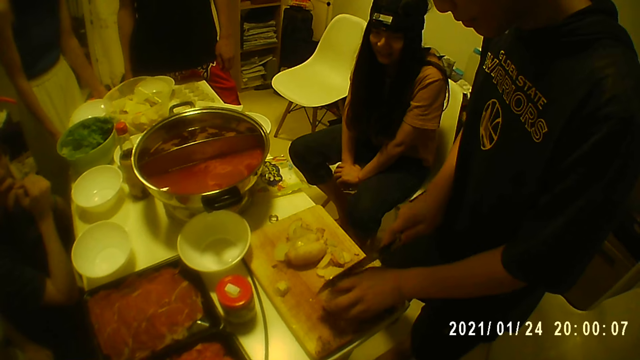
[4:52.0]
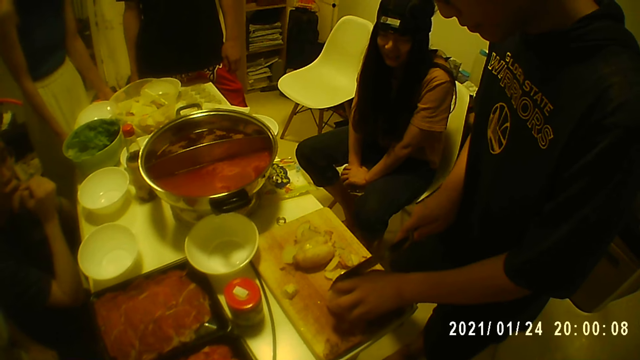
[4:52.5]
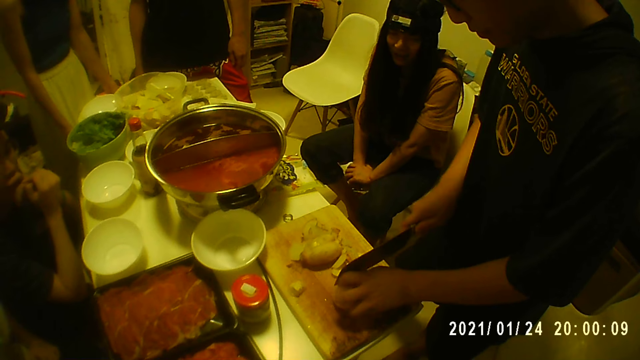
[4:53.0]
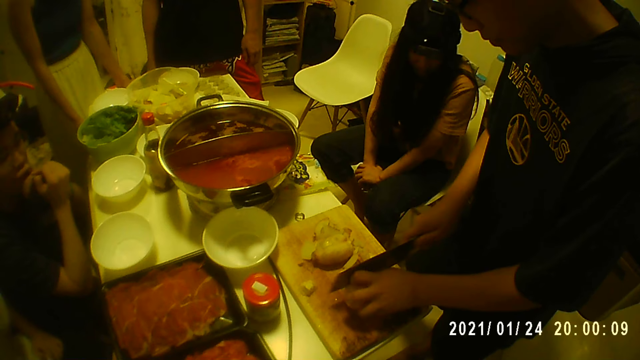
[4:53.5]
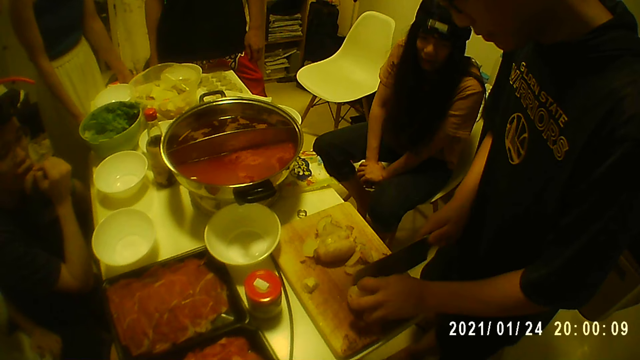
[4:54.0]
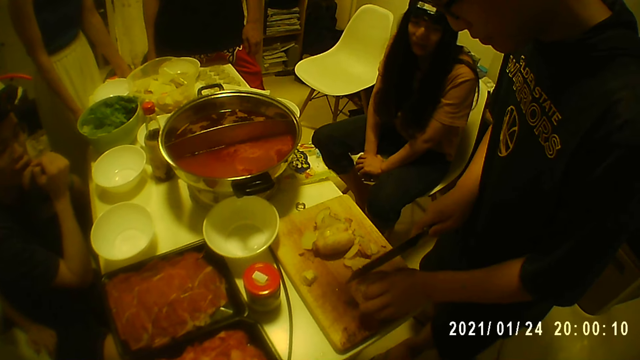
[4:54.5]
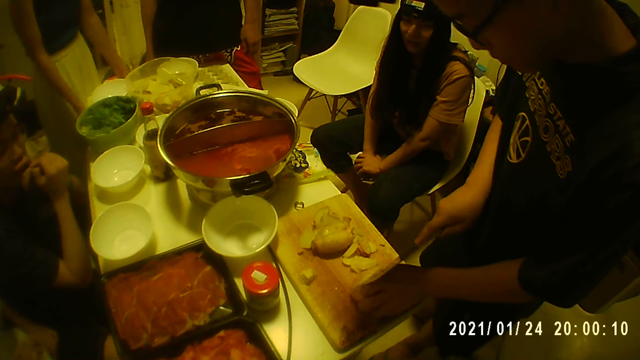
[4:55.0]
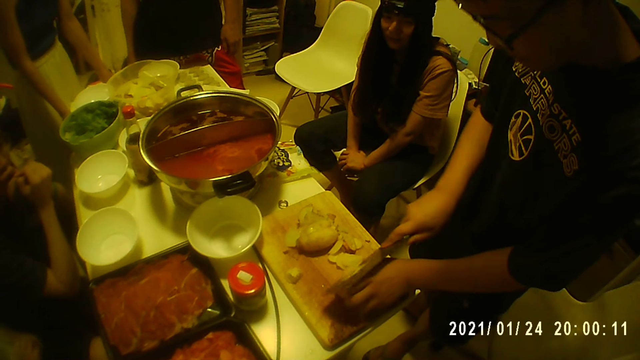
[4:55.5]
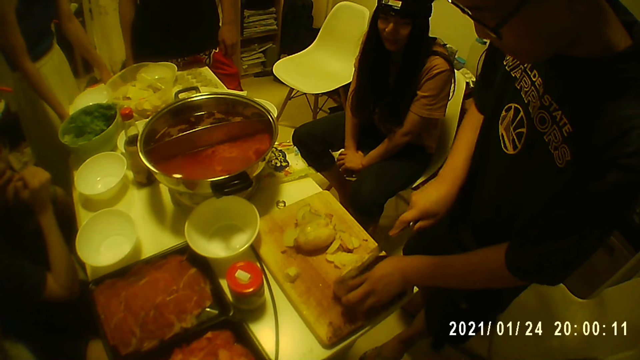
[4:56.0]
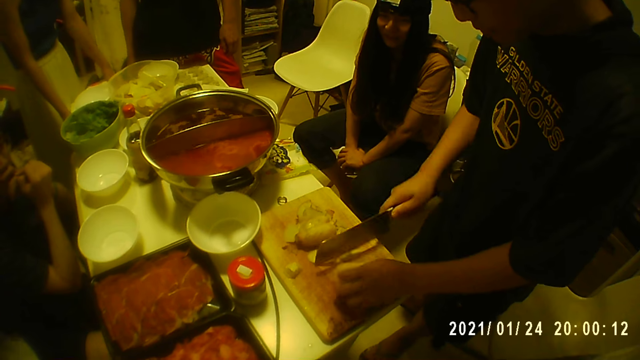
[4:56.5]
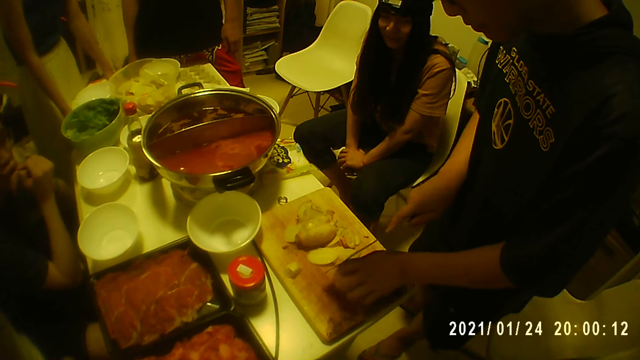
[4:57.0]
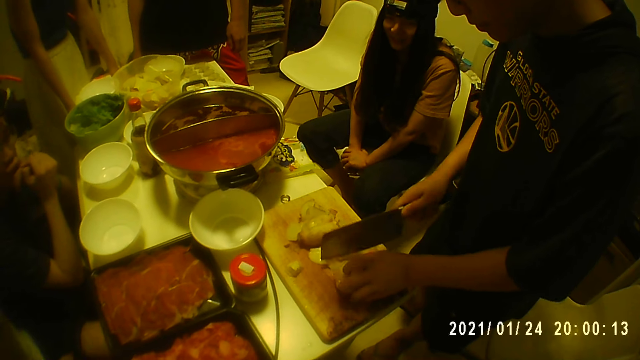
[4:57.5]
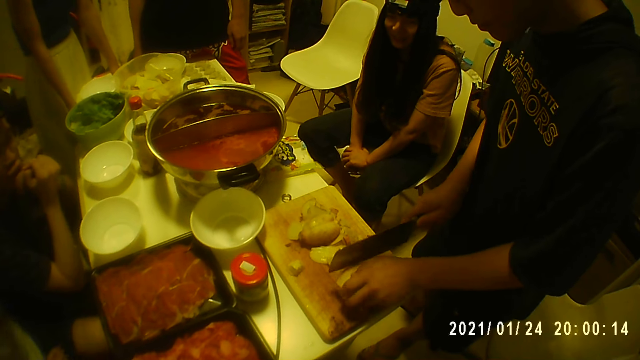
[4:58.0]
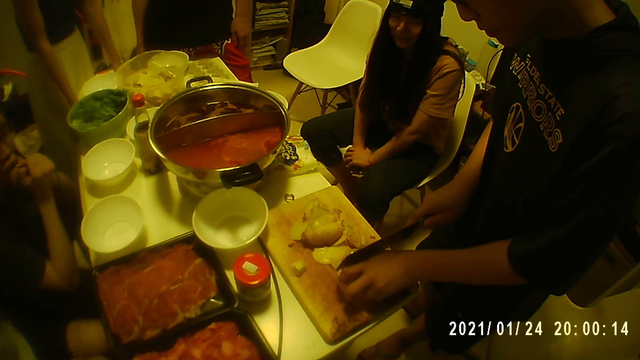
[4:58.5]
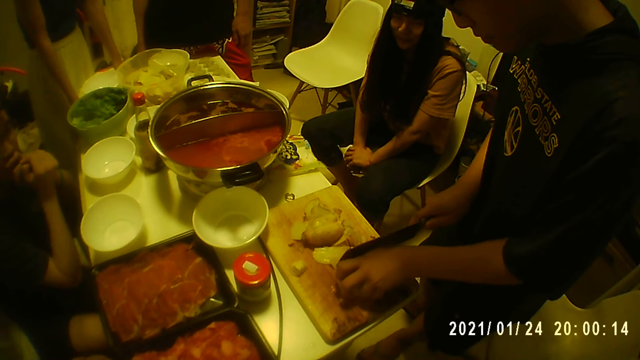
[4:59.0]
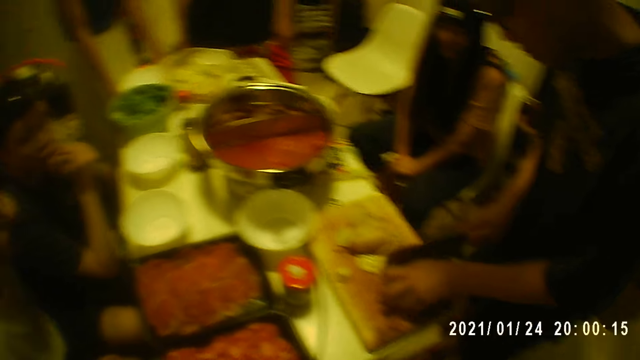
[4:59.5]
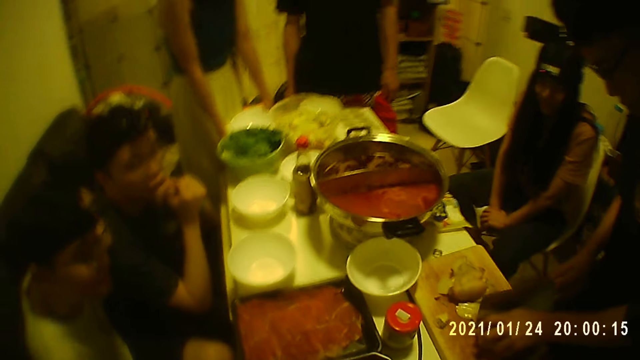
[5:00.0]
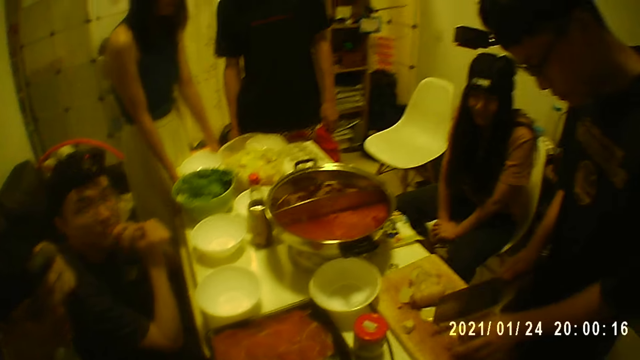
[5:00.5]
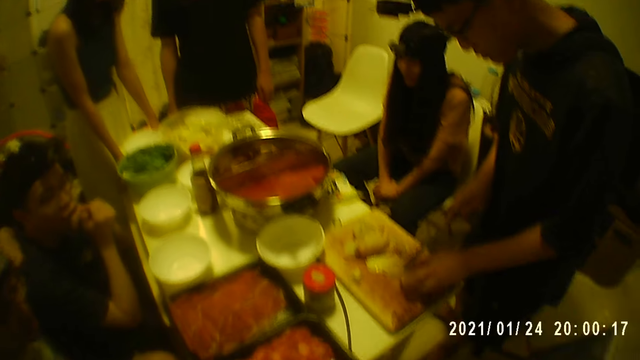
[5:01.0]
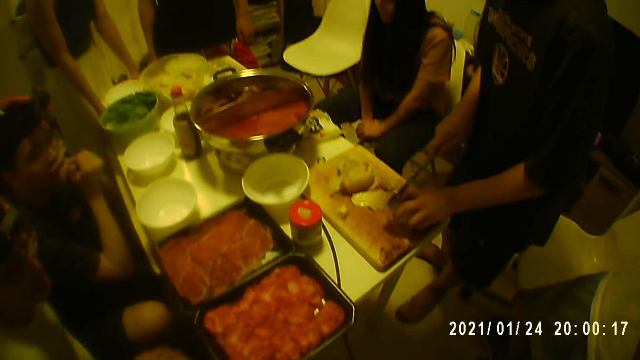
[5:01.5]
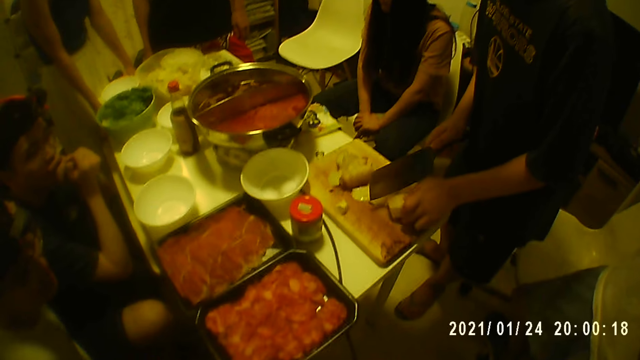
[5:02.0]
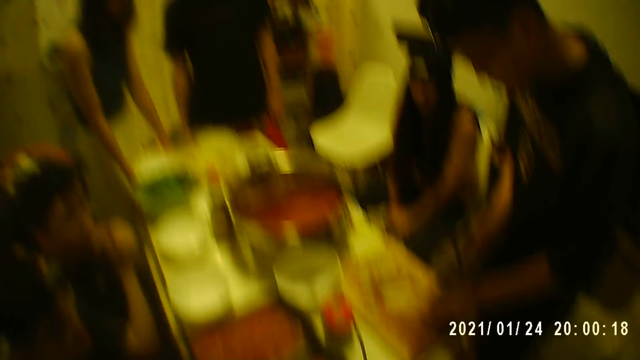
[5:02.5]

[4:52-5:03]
The camera wearer touches his face with his right hand. He stretches the right hand.

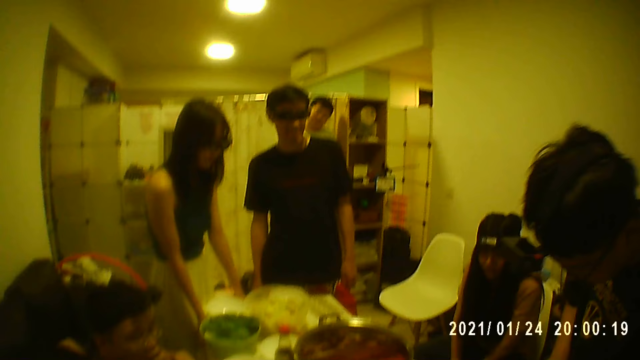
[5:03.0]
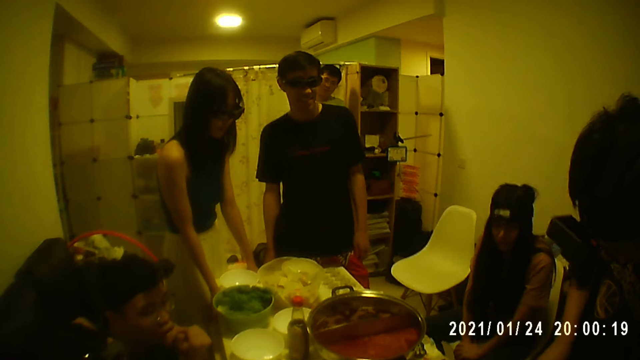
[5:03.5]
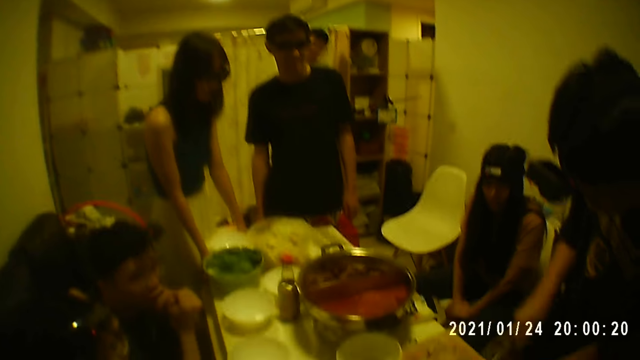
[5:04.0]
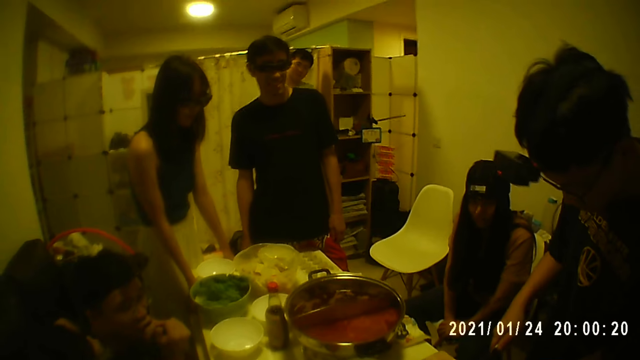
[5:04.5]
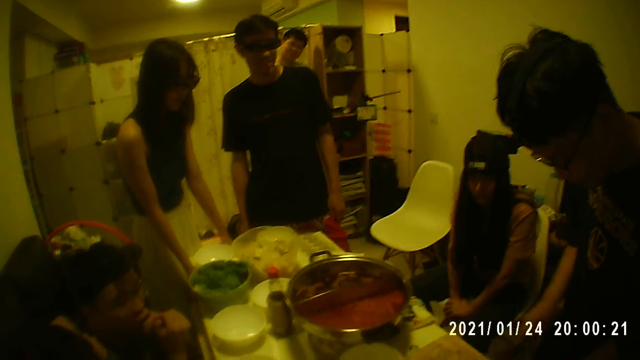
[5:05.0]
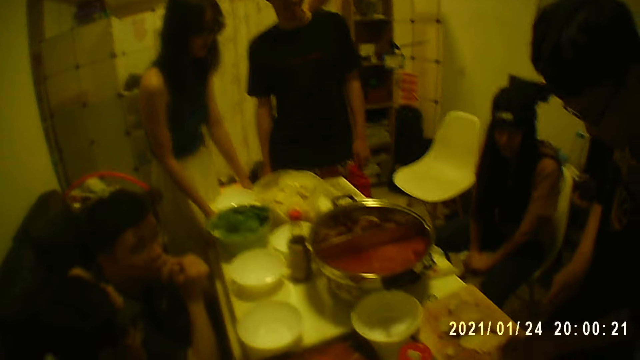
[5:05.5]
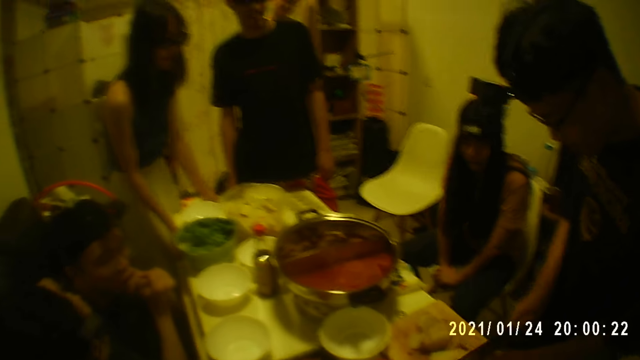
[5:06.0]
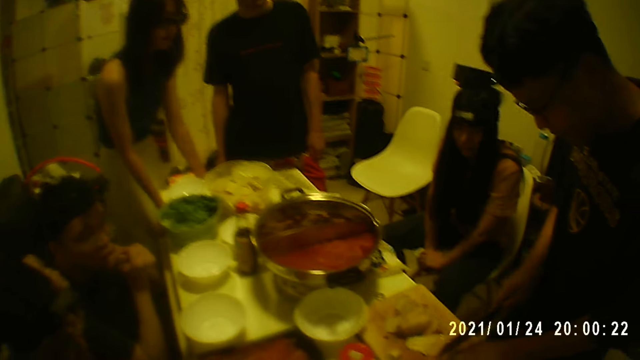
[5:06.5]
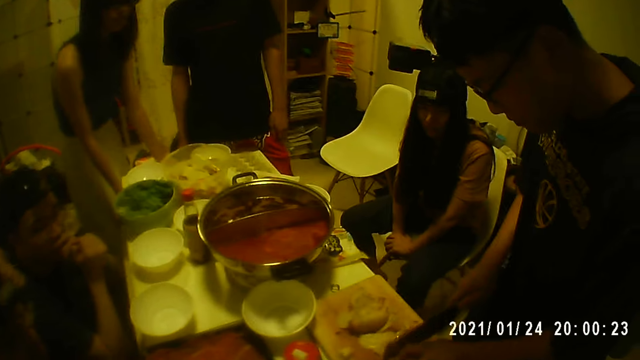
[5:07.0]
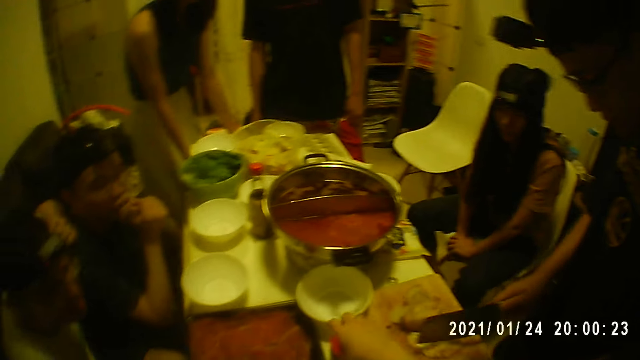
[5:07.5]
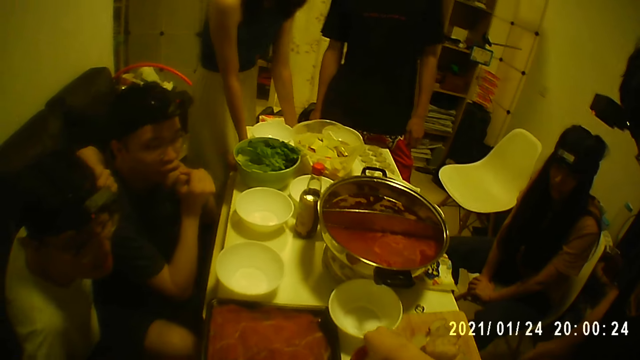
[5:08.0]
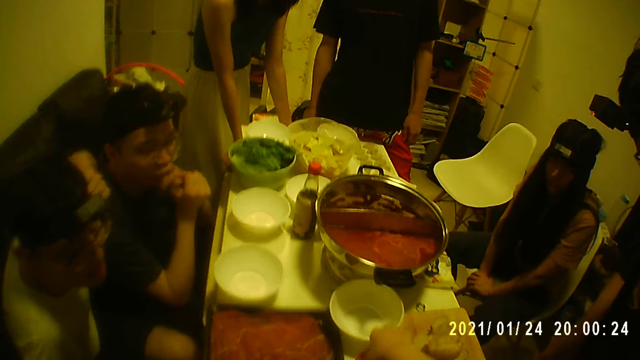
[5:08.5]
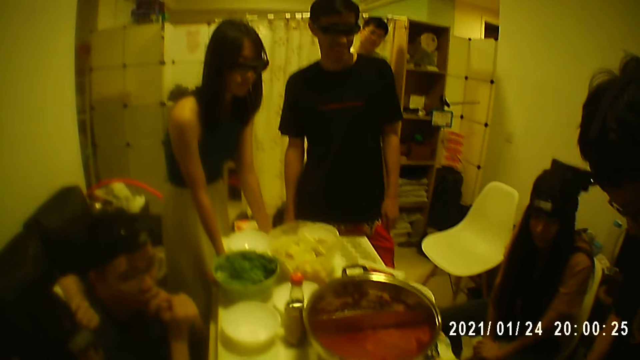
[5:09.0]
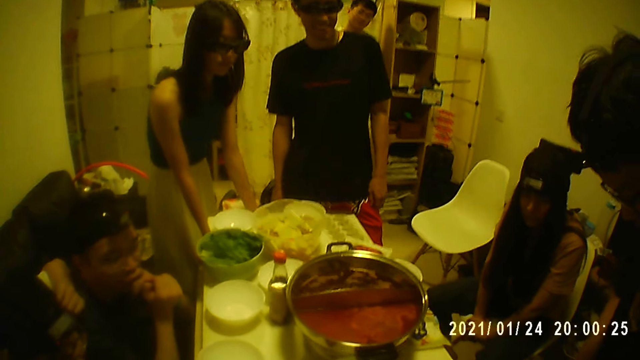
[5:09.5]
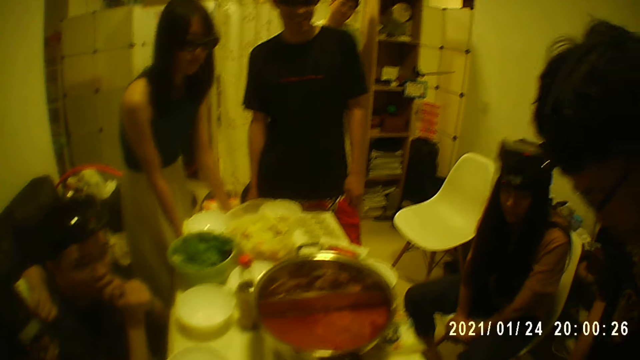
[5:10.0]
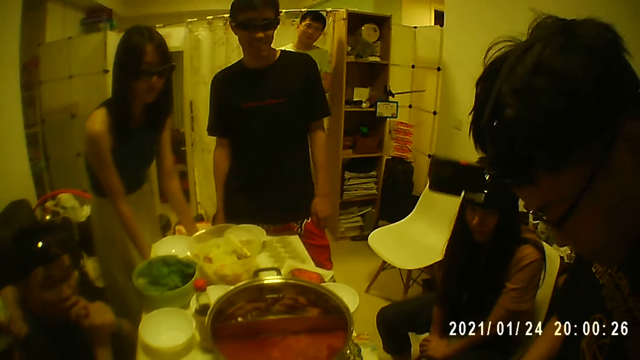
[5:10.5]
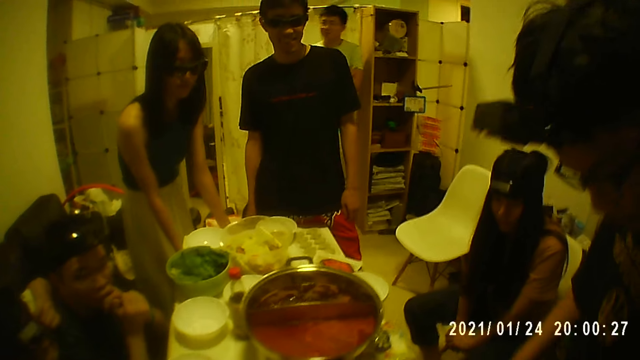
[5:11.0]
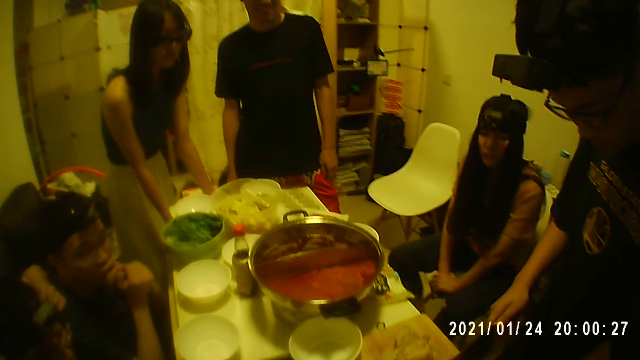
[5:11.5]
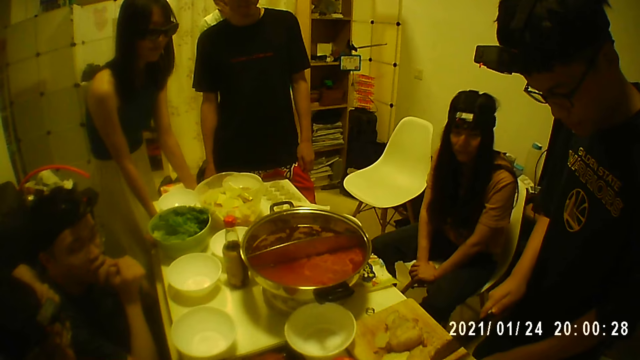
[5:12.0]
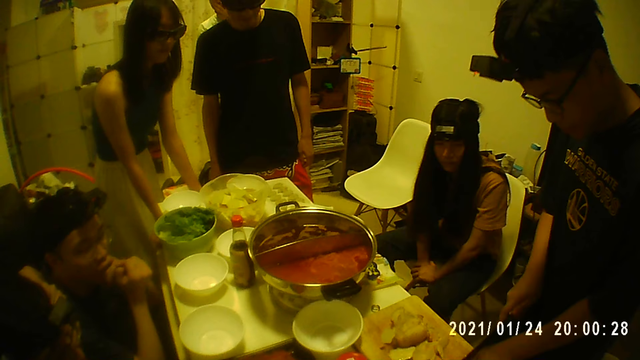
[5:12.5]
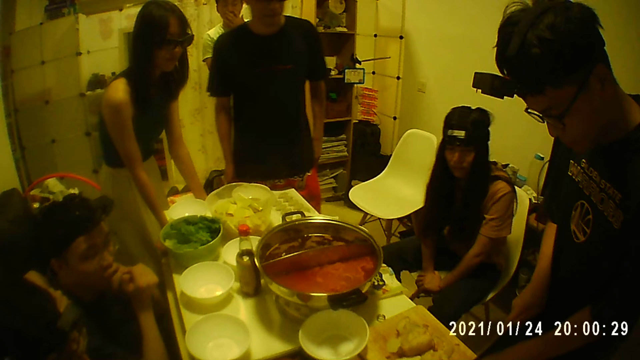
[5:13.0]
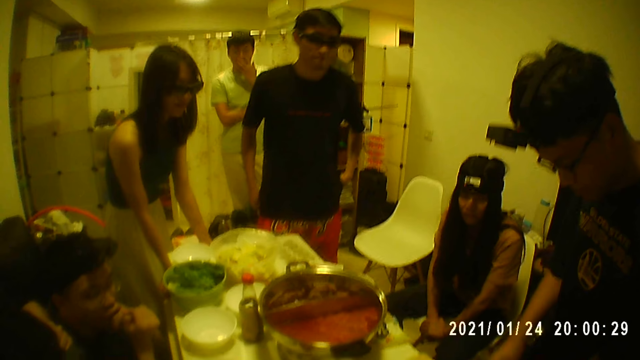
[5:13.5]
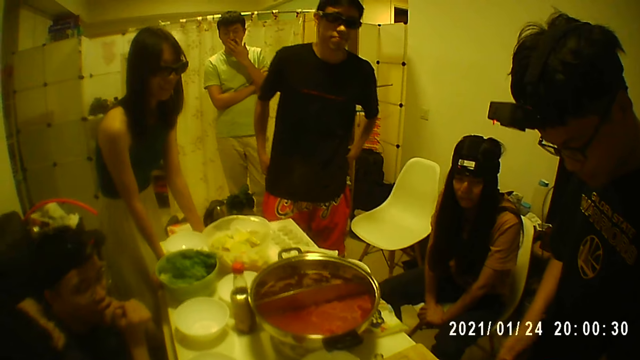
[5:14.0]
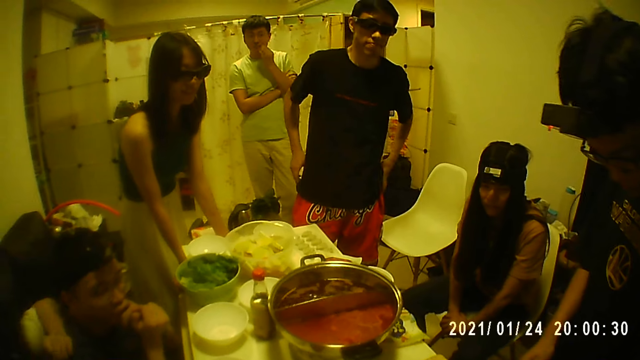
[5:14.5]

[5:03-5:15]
The camera wearer looks around. A person cuts a fruit with a knife. The camera wearer holds a jar on the table with his right hand. The person touches his face with his left hand.
